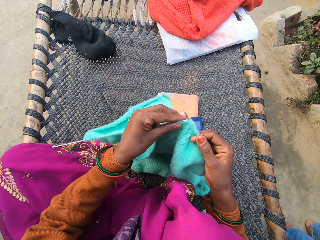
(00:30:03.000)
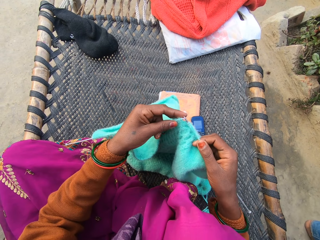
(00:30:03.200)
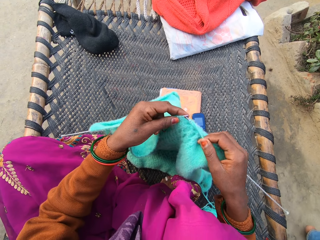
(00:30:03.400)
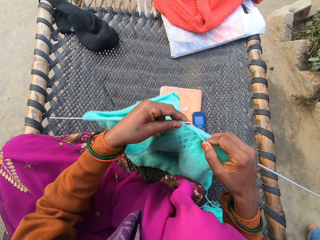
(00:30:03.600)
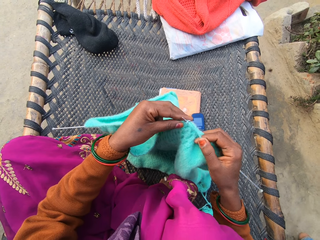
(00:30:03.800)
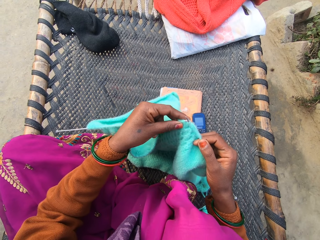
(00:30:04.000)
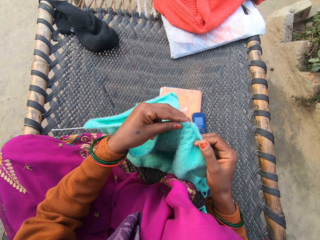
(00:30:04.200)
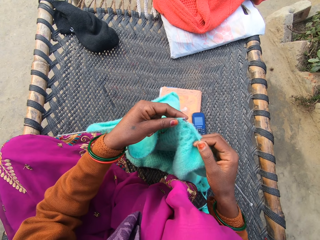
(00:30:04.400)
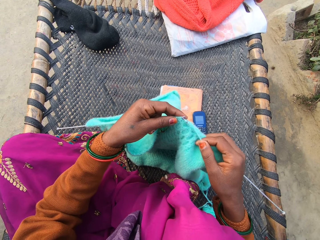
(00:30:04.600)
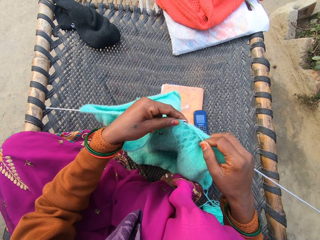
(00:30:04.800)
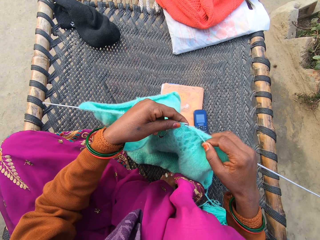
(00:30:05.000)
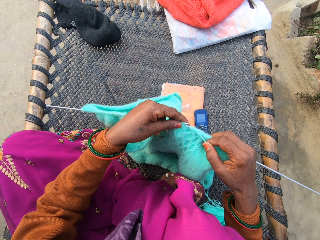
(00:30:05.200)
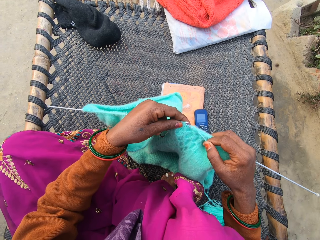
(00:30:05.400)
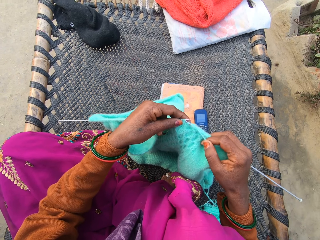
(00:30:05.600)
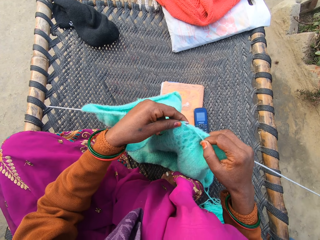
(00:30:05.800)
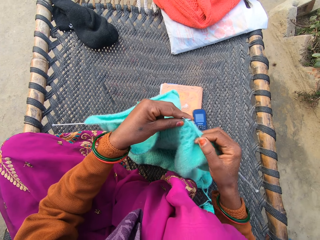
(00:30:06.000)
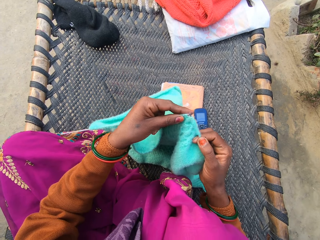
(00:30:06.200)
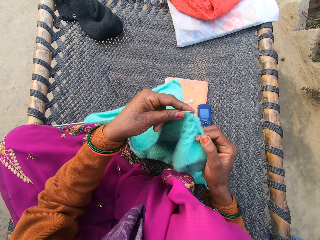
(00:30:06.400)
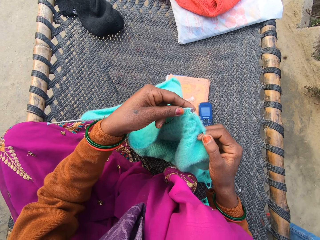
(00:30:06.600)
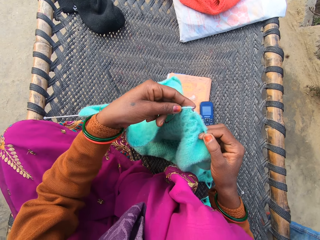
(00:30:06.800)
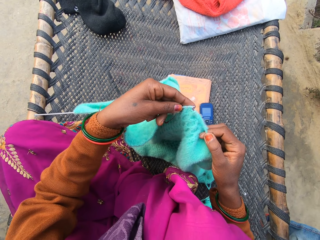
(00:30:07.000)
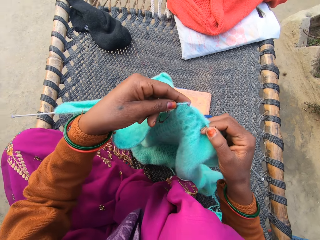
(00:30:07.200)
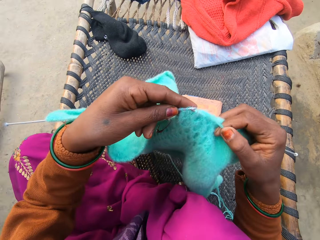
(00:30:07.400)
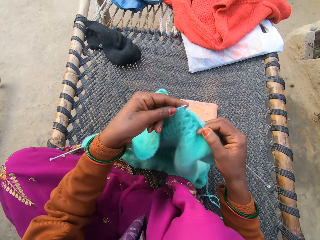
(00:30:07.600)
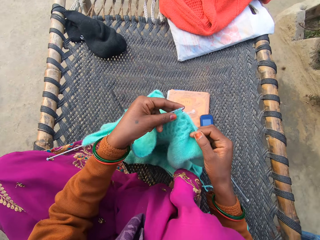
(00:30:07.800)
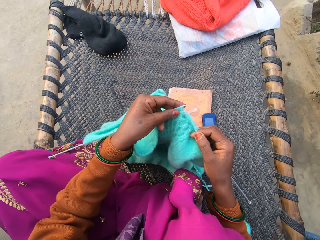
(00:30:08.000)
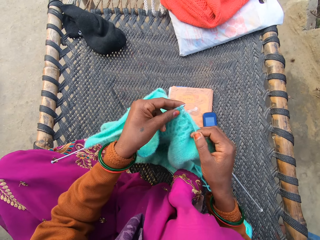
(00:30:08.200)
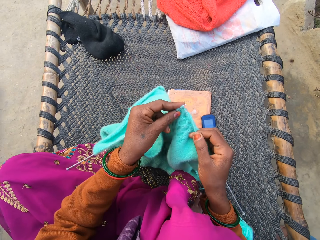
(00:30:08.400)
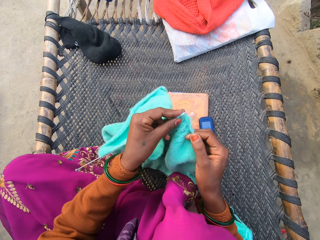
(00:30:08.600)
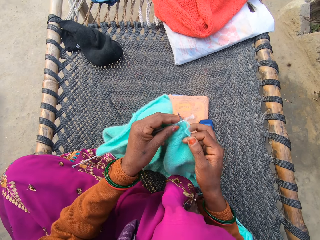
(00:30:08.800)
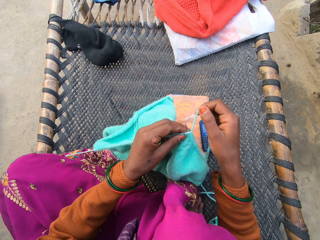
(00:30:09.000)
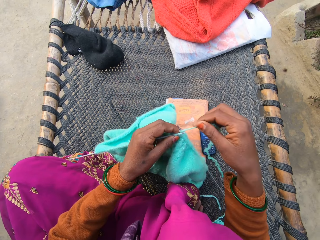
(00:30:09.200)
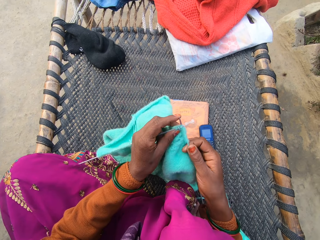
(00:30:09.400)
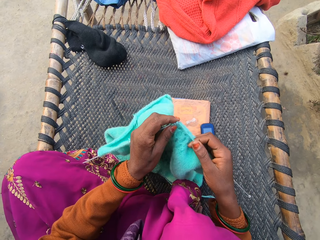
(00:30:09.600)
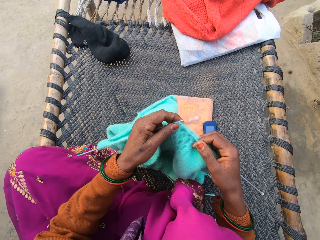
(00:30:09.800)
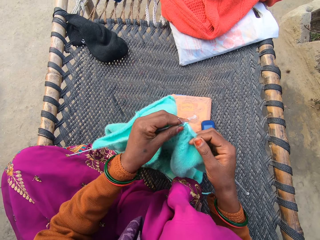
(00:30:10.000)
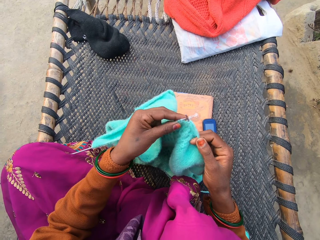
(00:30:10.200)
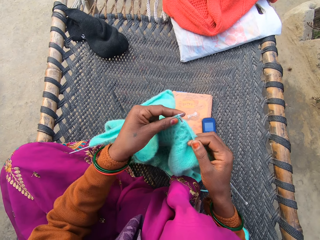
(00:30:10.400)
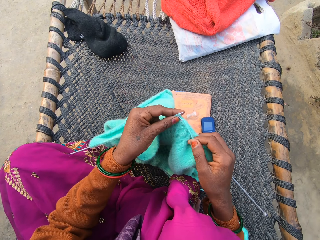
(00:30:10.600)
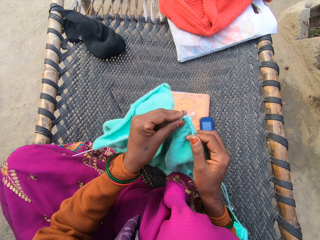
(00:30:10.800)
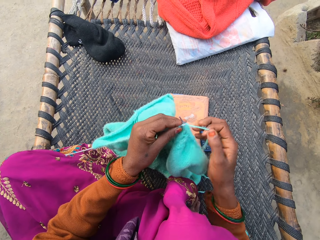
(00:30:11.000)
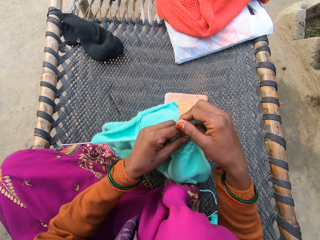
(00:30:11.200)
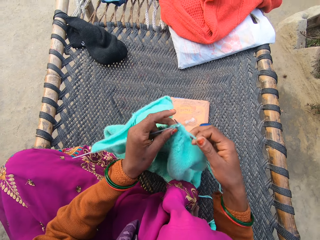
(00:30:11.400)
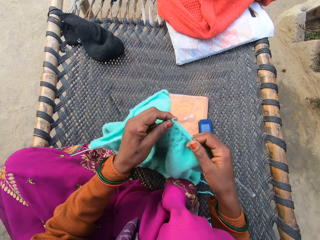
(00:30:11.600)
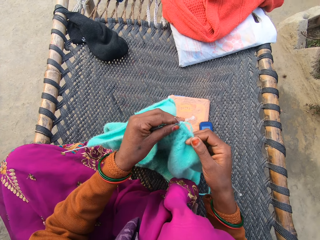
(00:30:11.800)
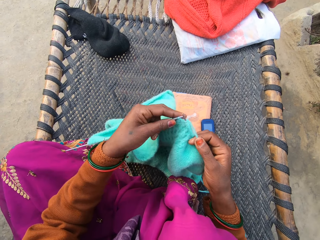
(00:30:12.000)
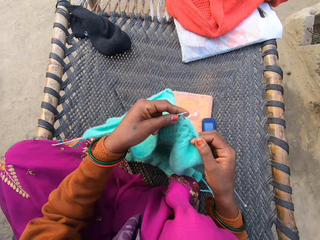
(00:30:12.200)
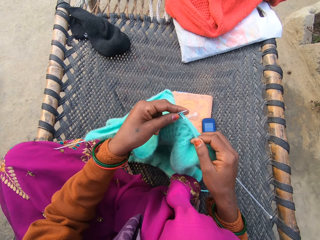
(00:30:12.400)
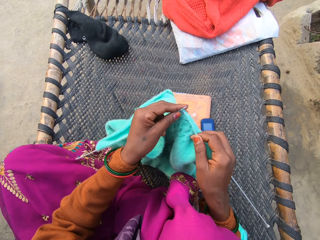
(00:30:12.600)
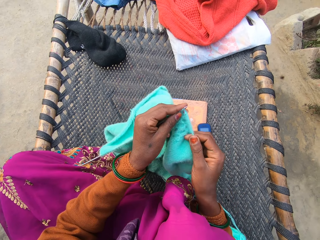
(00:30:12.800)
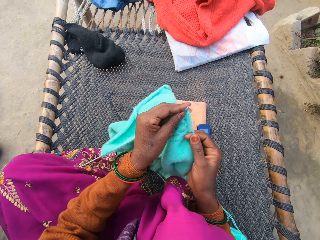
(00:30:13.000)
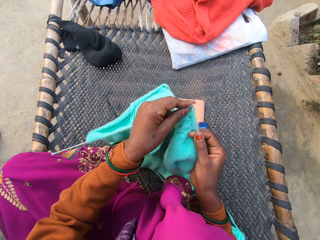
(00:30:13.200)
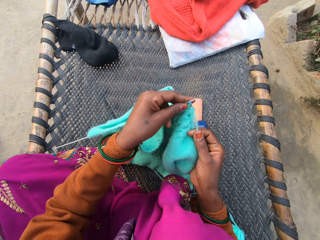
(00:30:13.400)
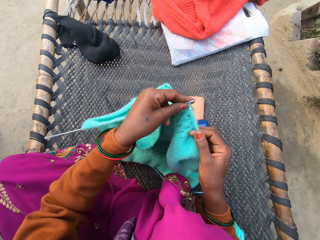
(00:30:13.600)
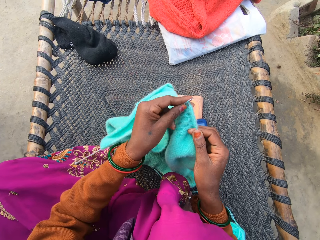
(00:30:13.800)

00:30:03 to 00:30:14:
The camera wearer folds a thread around a needle. They knit using the needle. They fold the thread around the needle. They knit using the needle. They fold the thread around the needle.

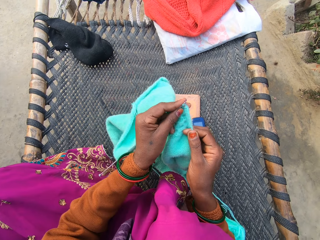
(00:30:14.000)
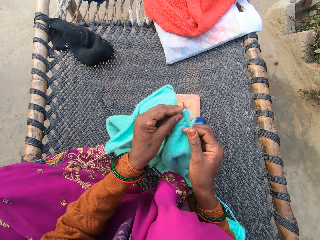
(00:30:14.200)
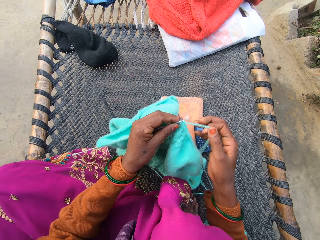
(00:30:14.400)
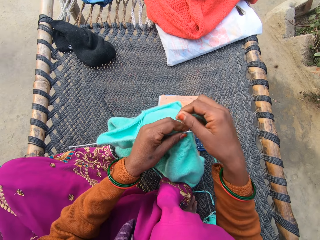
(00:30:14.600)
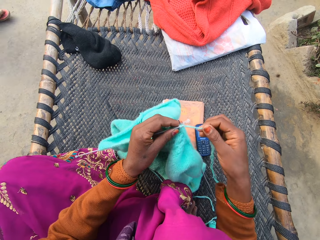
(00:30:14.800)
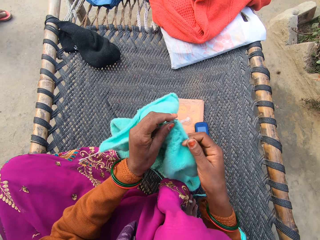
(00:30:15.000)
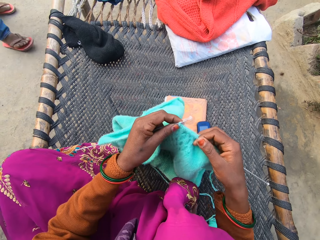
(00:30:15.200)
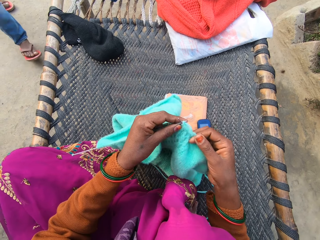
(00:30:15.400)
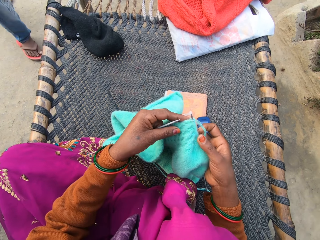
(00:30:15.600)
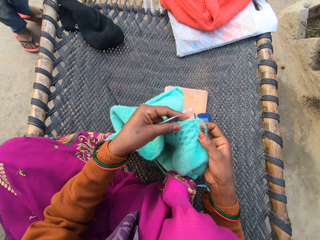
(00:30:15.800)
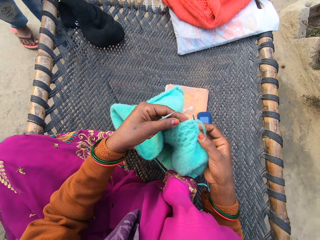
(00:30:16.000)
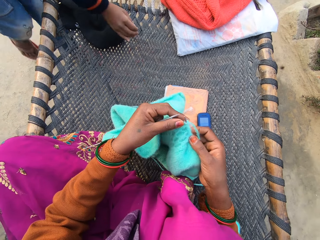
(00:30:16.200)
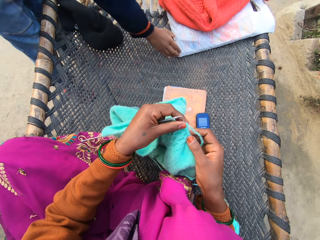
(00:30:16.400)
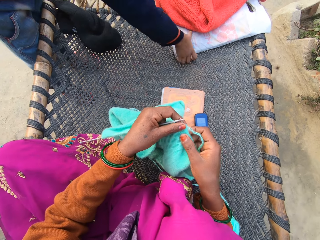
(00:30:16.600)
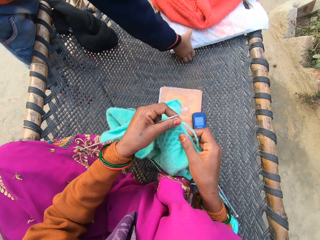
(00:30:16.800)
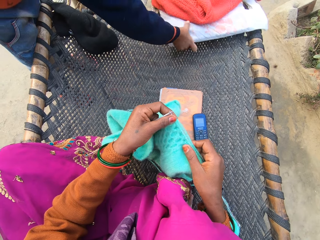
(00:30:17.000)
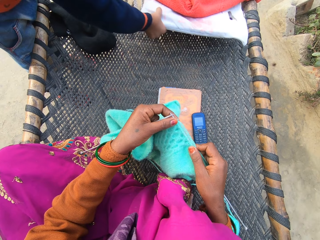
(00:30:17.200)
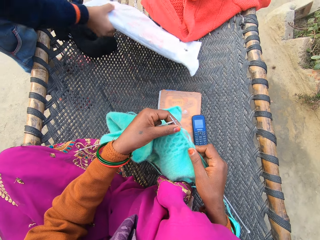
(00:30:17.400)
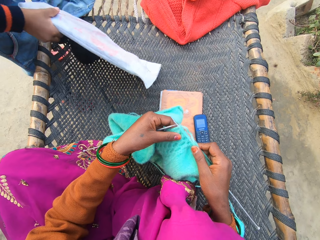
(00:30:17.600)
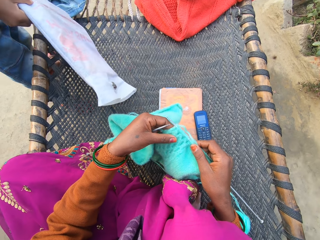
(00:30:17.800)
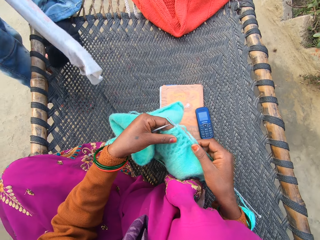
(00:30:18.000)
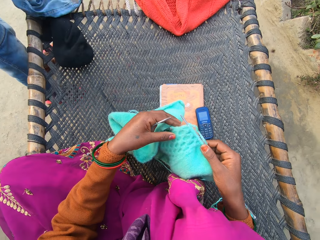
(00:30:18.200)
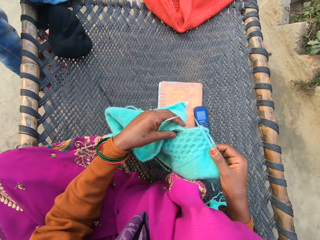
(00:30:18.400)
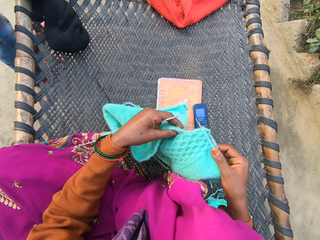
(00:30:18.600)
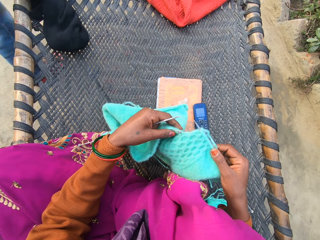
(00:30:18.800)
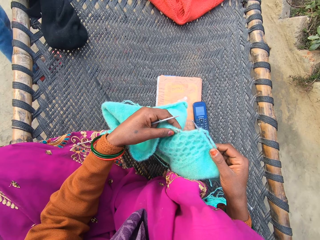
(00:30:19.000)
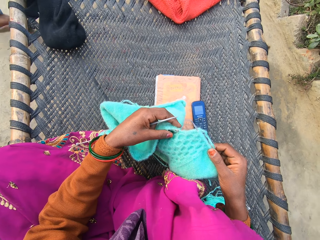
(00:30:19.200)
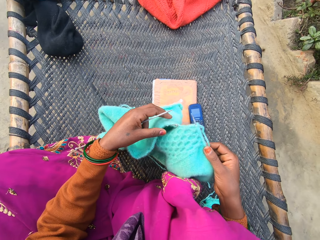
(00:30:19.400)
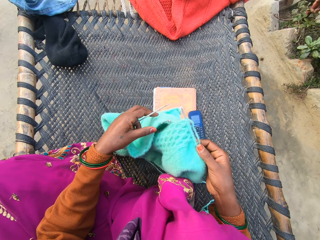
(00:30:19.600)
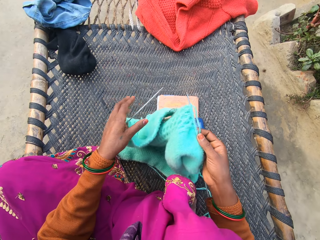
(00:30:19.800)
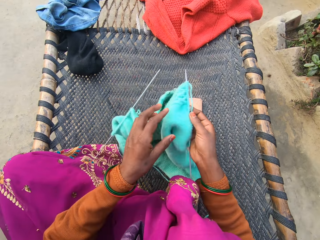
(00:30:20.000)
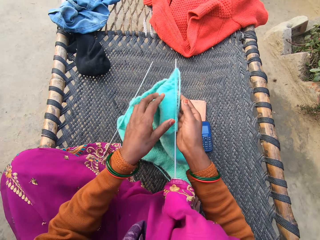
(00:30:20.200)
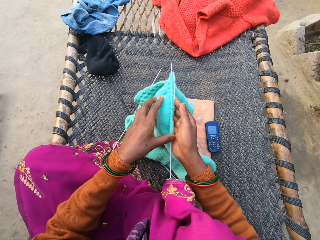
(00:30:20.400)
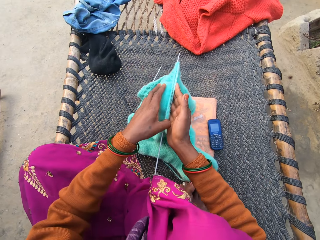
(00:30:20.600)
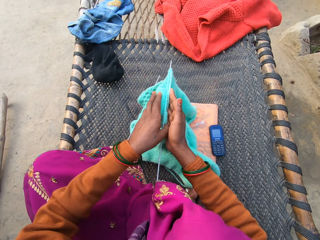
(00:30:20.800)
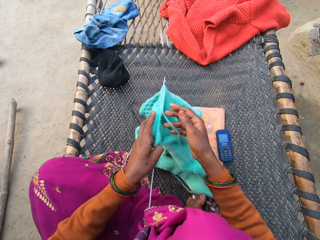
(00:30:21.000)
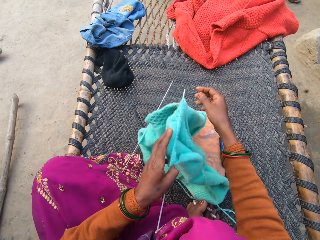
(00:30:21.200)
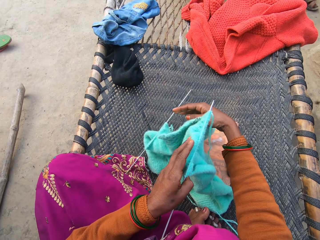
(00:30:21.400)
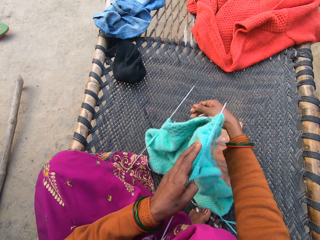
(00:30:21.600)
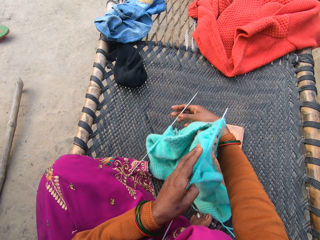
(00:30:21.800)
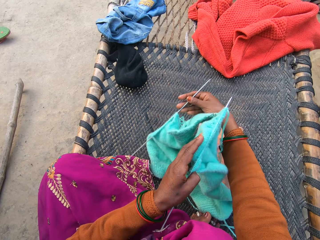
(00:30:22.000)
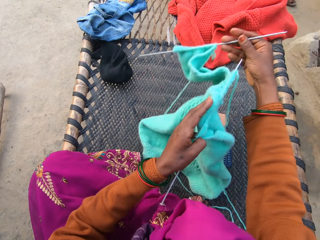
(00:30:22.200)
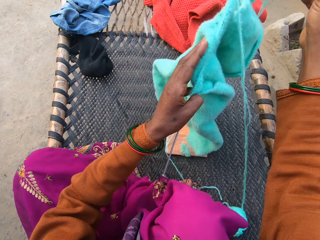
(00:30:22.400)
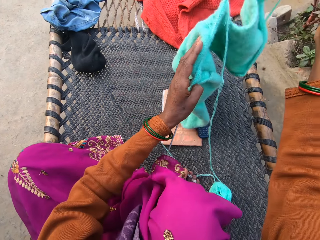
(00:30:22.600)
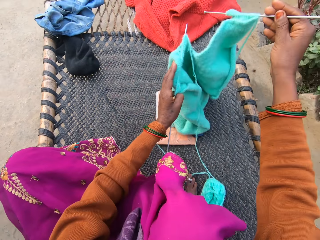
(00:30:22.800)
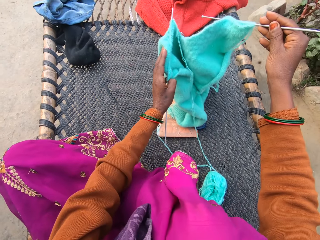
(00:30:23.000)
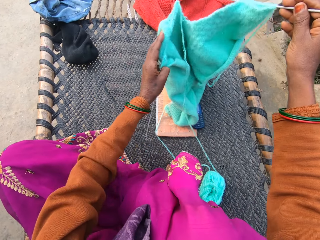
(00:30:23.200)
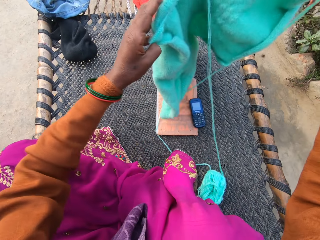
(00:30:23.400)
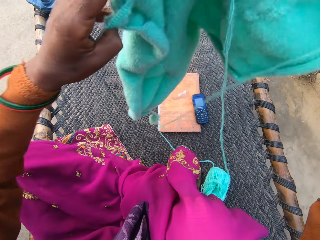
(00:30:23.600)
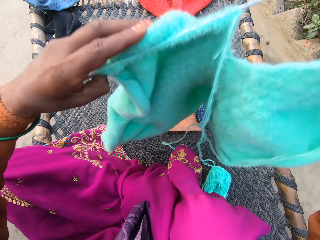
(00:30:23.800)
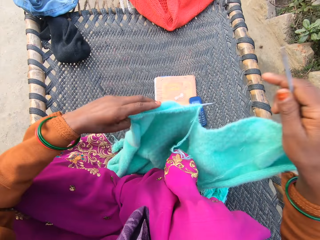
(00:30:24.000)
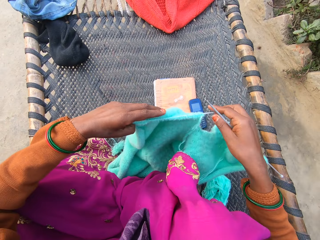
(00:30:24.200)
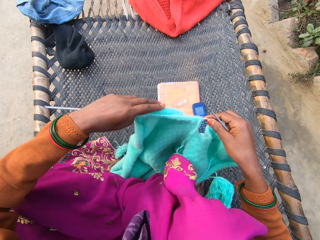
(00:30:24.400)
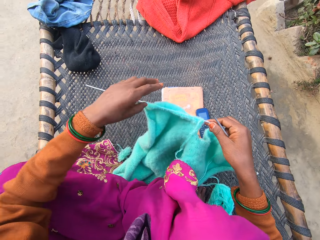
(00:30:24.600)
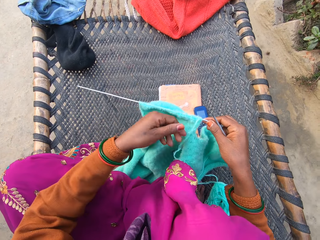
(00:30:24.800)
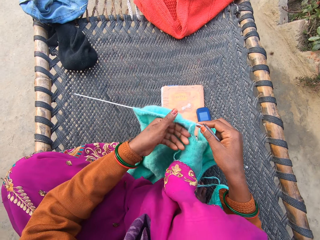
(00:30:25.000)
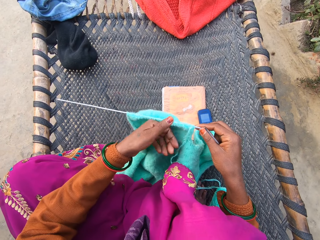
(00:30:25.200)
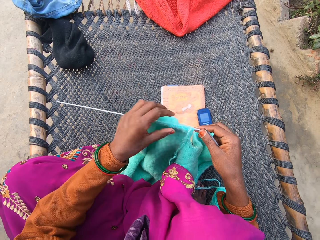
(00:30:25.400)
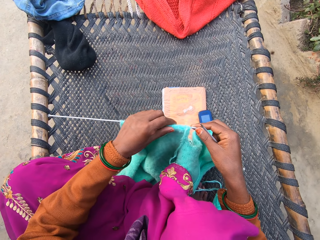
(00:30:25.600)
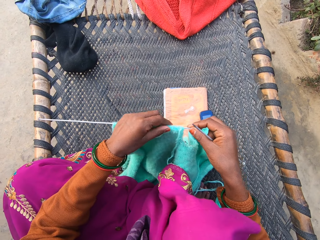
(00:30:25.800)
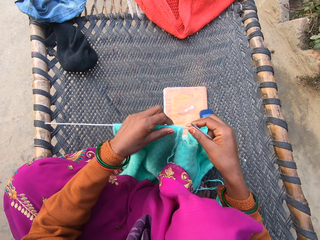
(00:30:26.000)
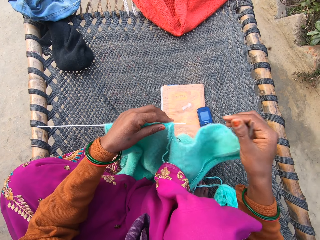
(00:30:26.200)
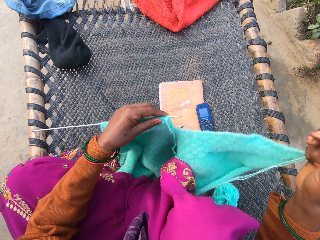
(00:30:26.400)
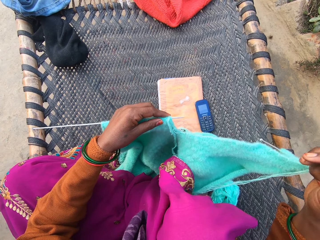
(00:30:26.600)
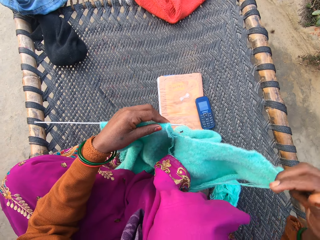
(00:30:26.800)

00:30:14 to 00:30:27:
The camera wearer knits using a needle. She folds a thread around the needle. A child walks around the compound. The child picks up a package from the rattan with his right hand. The child walks around the compound. The camera wearer drops the needle on the ground. She turns the yarn in both of her hands on the rattan mat. She picks up the needle and lifts a cloth.
